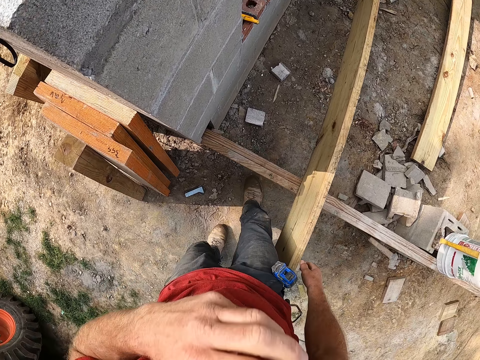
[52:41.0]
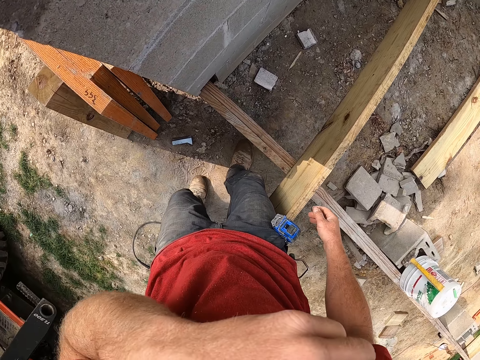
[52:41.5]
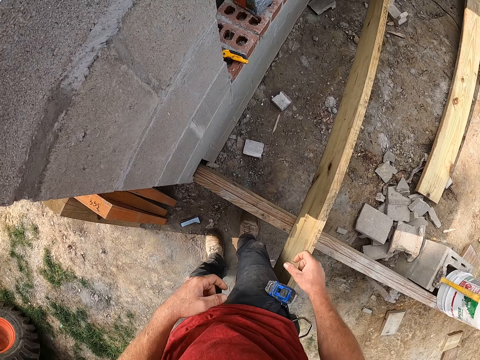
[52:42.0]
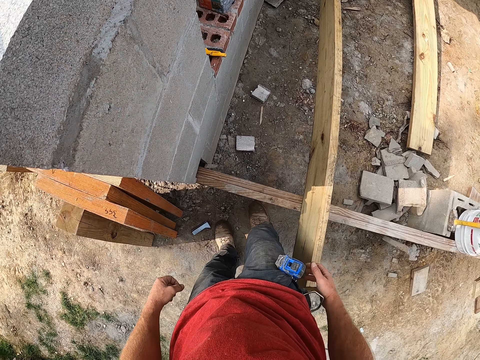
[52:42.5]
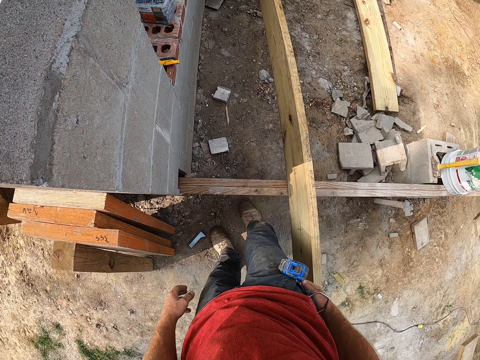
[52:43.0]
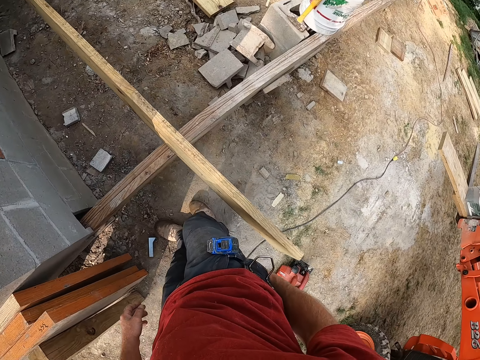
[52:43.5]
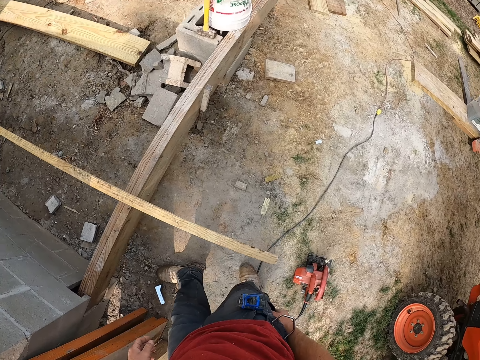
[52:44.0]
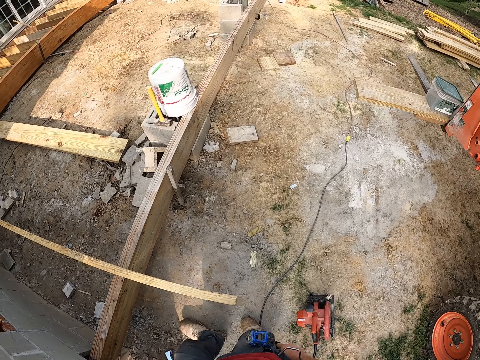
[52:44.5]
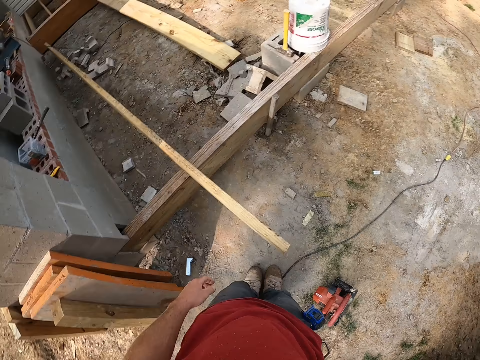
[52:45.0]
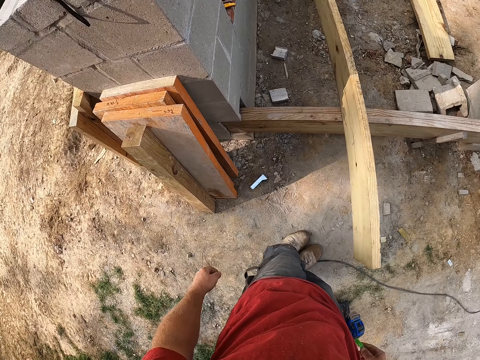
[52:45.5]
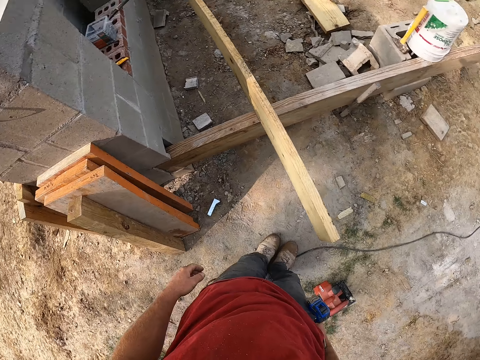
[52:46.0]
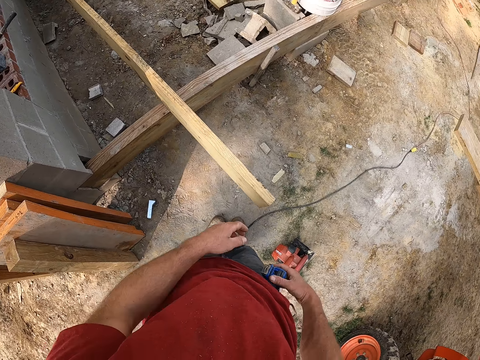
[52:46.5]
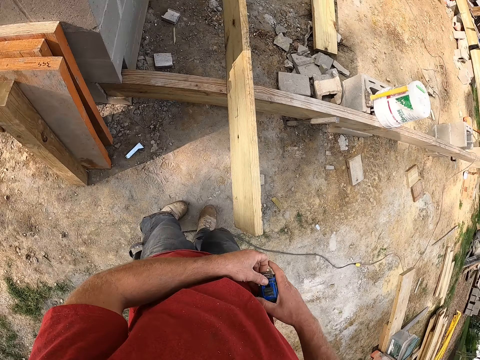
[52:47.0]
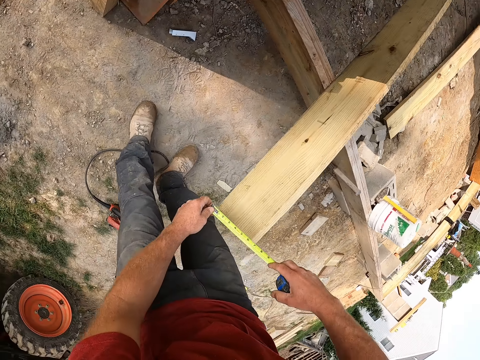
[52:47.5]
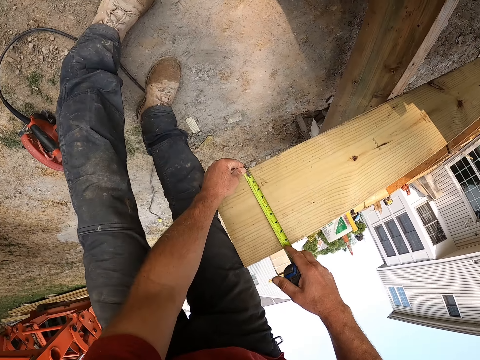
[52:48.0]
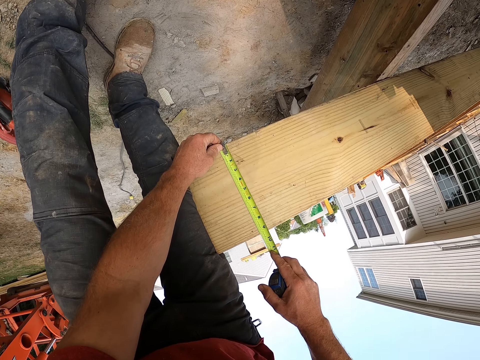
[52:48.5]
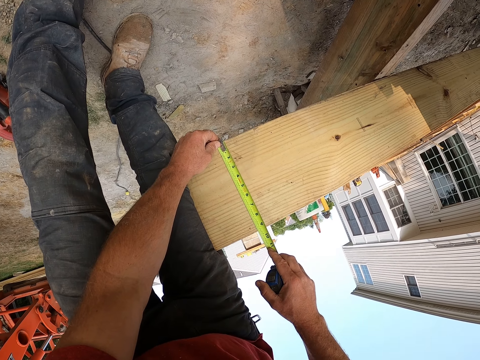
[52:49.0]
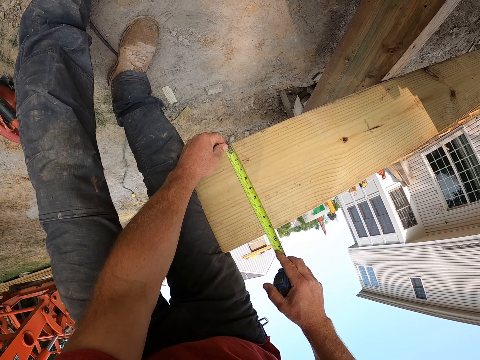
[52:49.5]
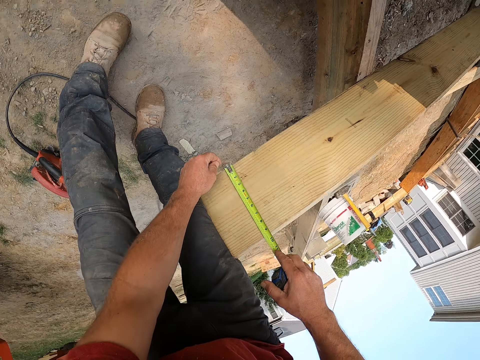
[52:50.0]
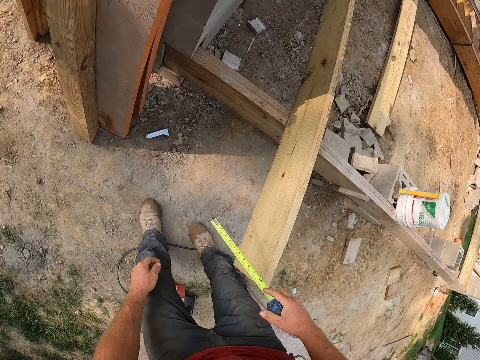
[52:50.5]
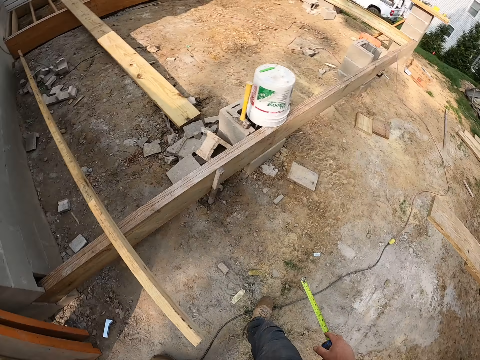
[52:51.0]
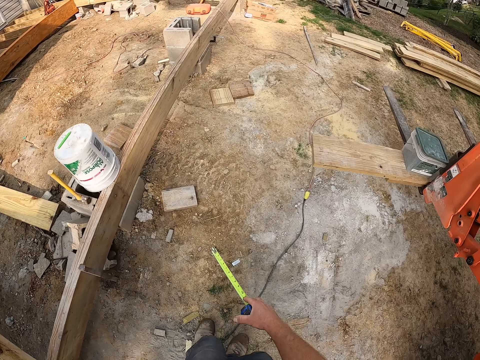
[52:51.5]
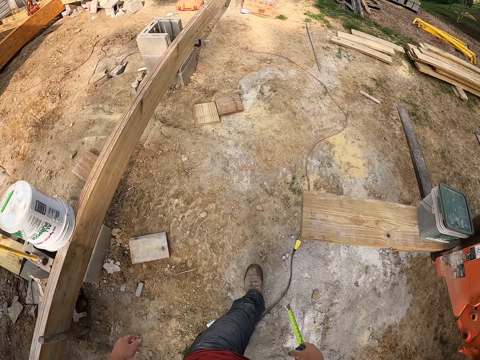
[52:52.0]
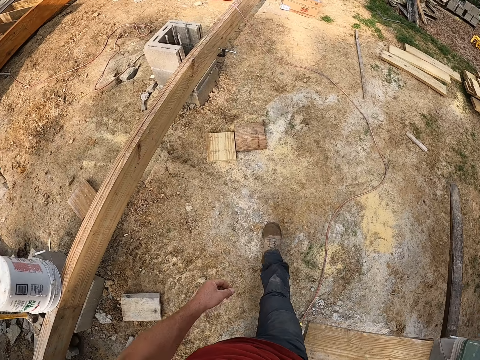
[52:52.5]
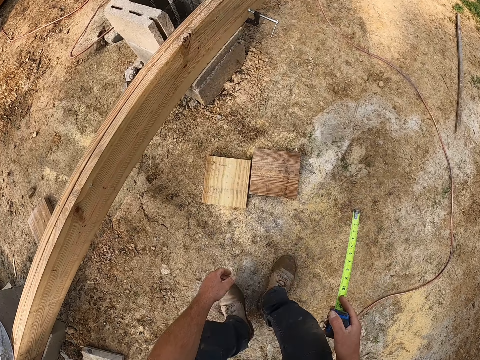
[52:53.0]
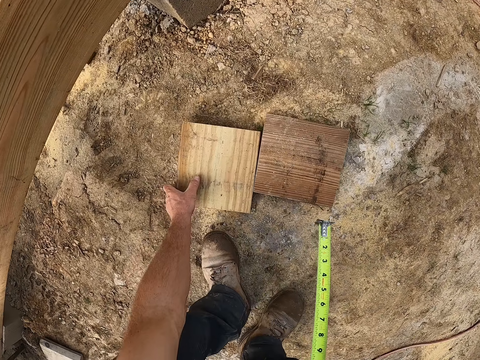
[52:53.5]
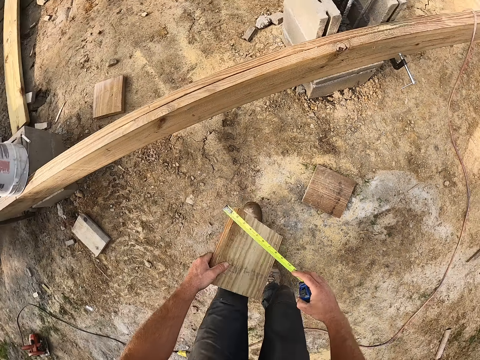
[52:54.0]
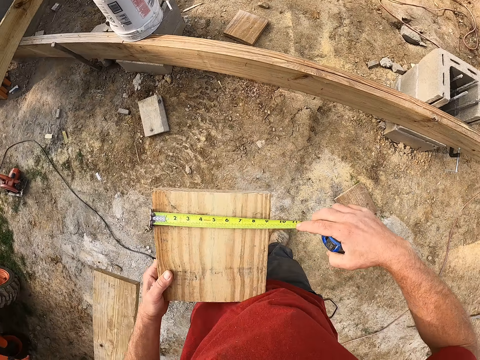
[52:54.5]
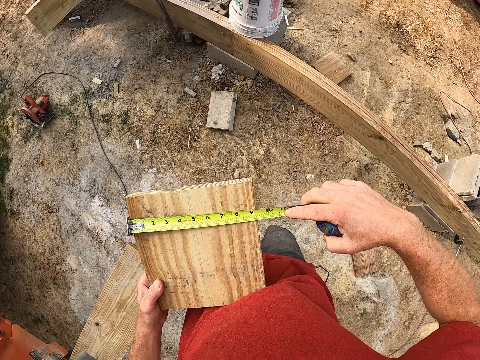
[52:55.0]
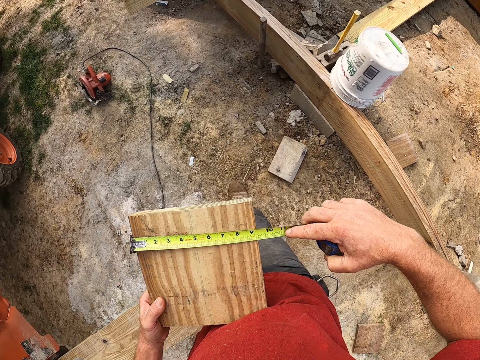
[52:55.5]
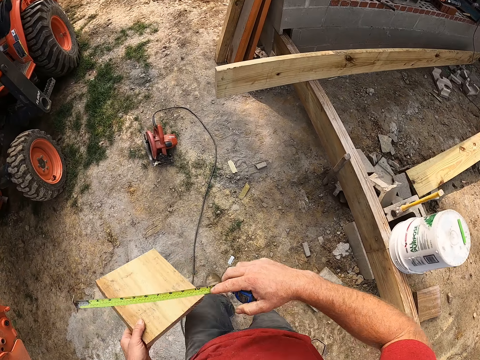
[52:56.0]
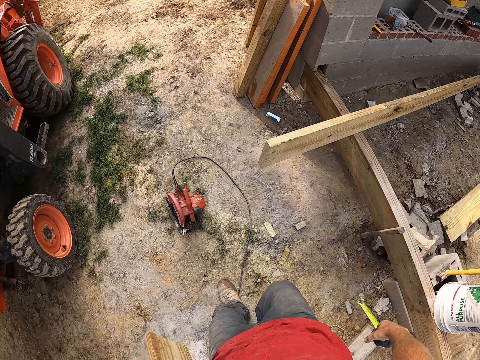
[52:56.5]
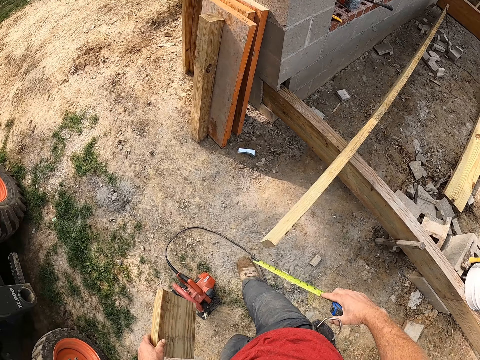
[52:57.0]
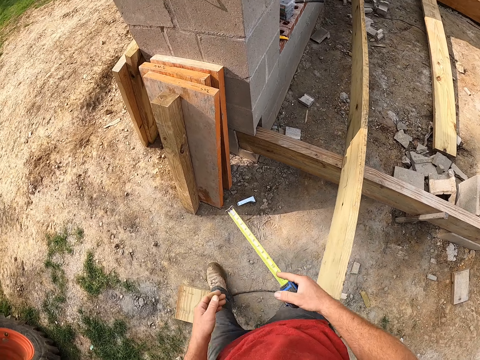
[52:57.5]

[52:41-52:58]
The camera wearer touches his nose. He moves a step and rubs the face with his hand. He removes the measuring tape on his trouser, extends the measuring tape and measures the plank with the measuring tape. He walks around the compound. He picks up the plank on the floor and measures the plank with the measuring tape. He walks around the compound again.

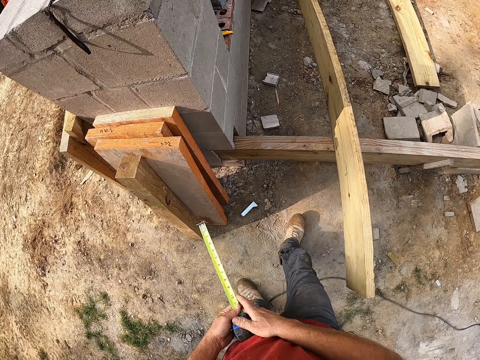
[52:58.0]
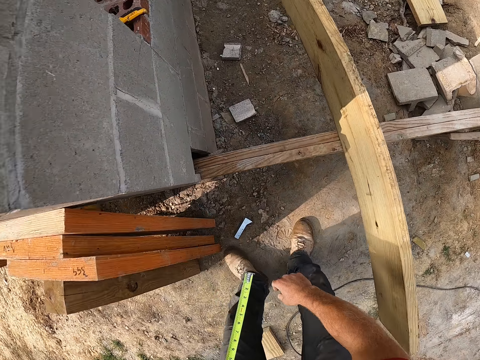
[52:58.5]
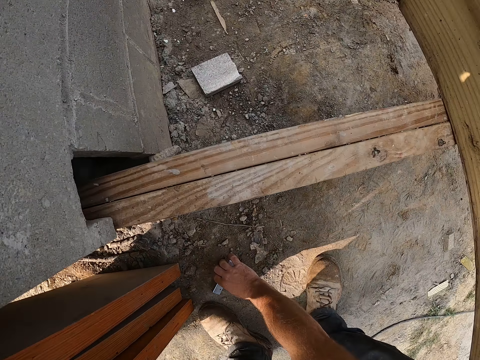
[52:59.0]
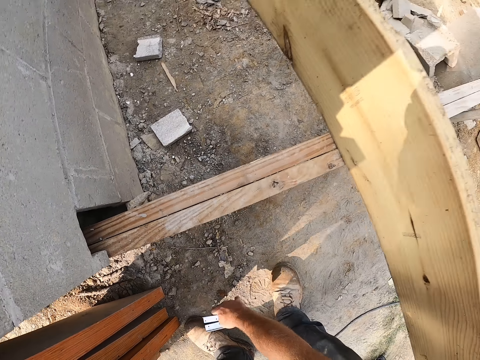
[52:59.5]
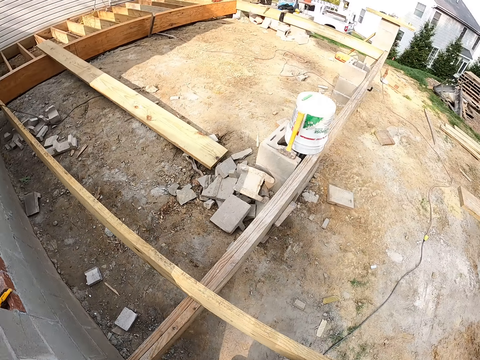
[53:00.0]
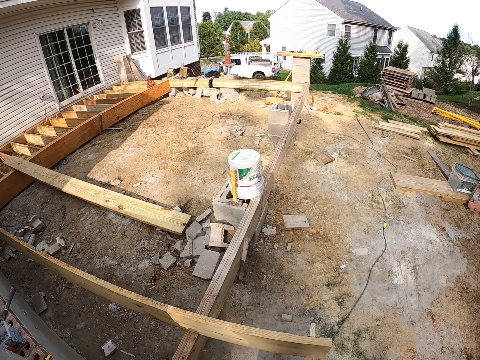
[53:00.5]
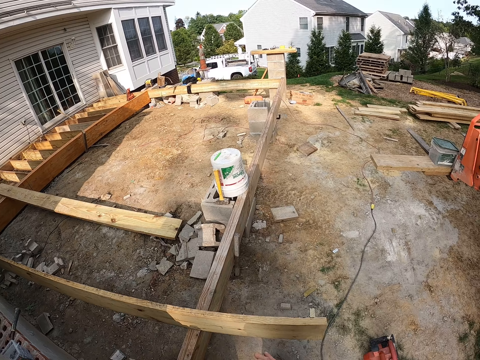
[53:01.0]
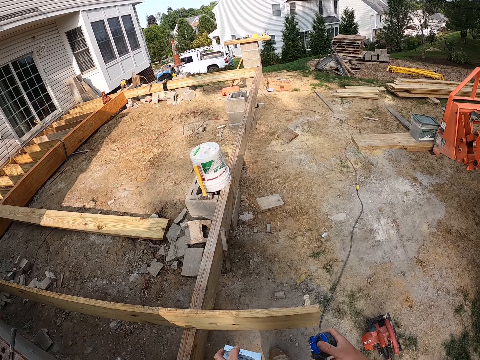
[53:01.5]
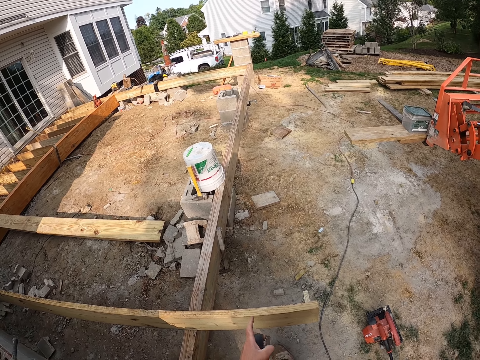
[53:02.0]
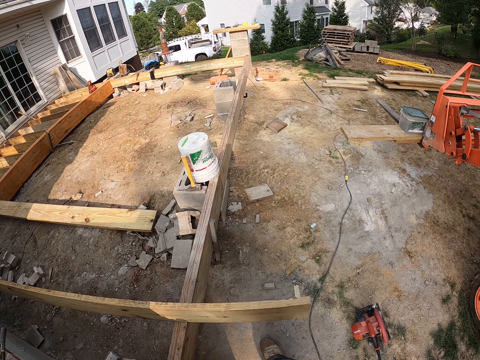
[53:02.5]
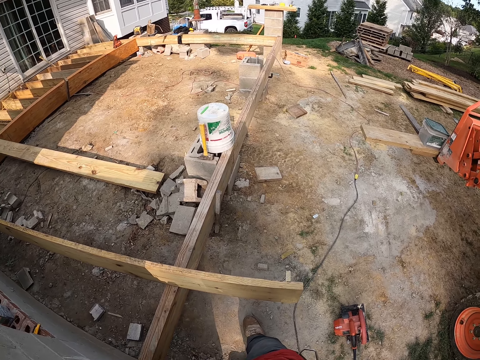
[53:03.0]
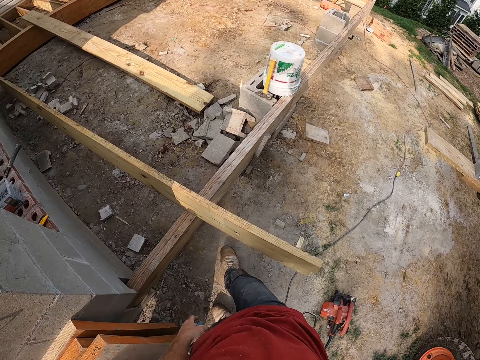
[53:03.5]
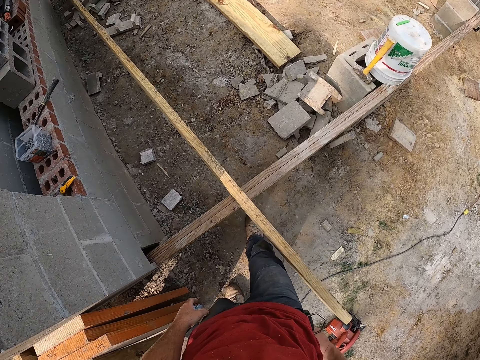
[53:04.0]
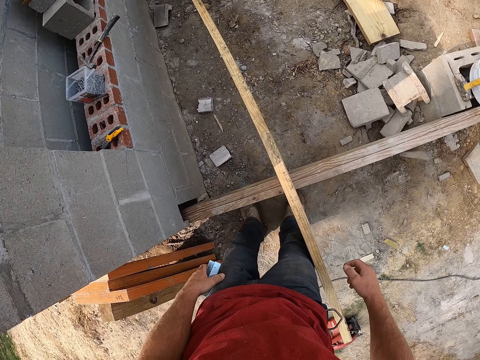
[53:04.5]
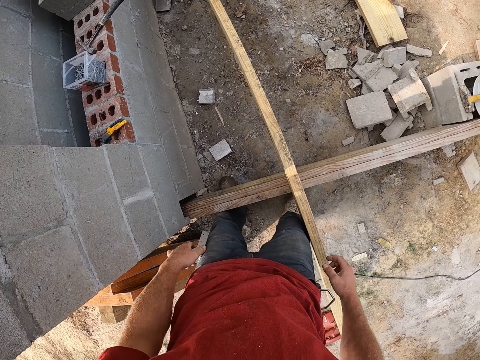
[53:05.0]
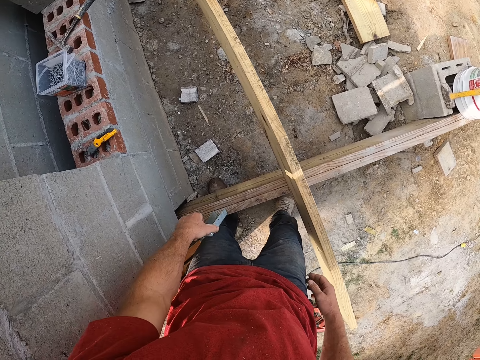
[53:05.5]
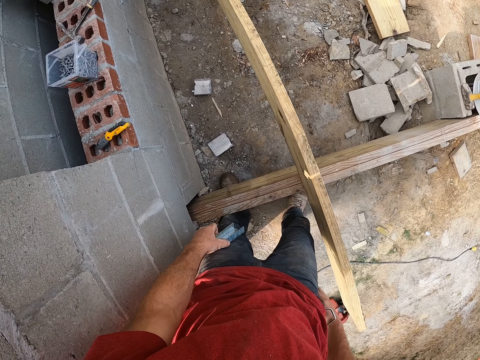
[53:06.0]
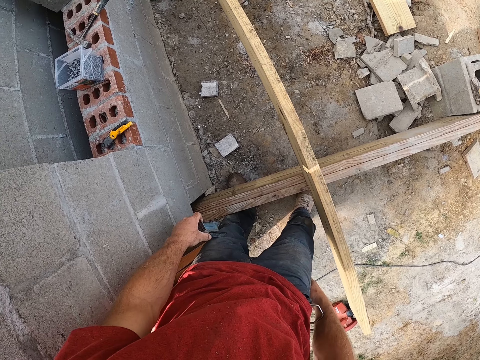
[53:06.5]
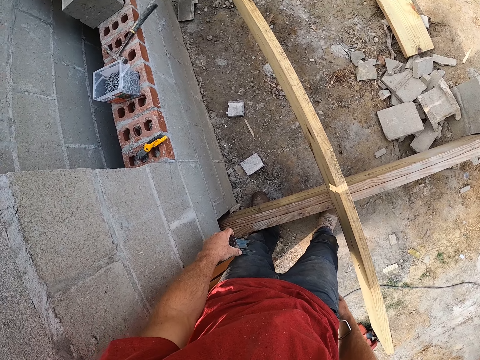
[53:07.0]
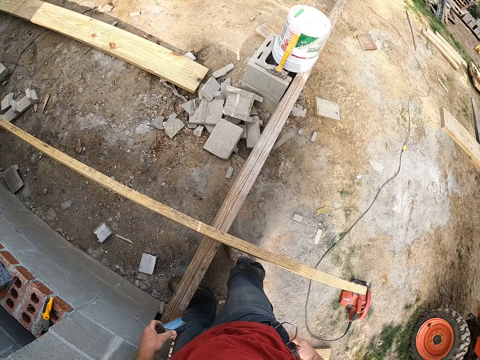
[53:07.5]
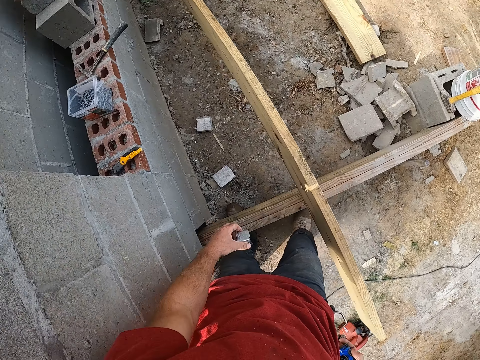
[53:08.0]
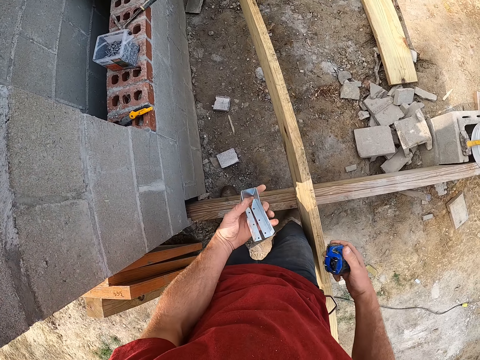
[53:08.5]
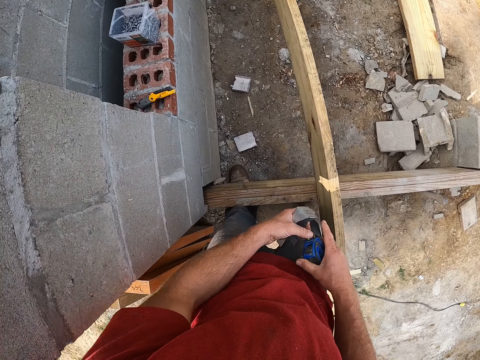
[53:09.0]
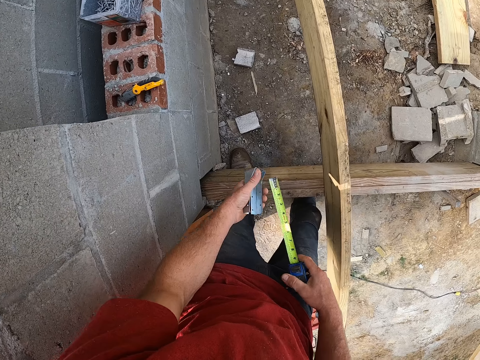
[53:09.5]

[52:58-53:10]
The camera wearer picks up the screw brace on the floor. He looks around the compound. He removes the measuring tape on his trouser and extends the measuring tape.
